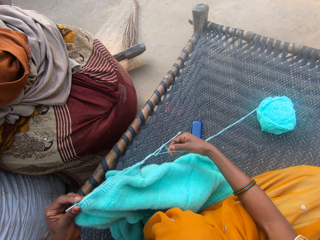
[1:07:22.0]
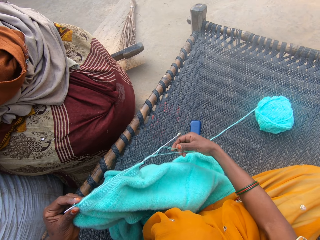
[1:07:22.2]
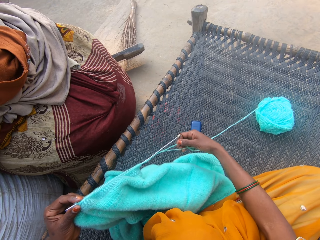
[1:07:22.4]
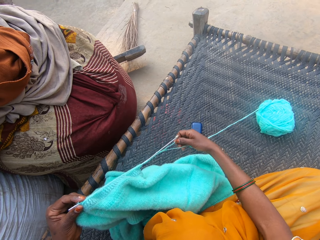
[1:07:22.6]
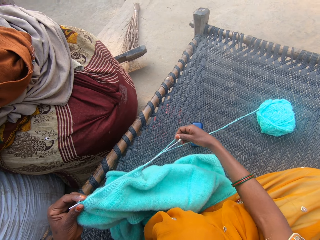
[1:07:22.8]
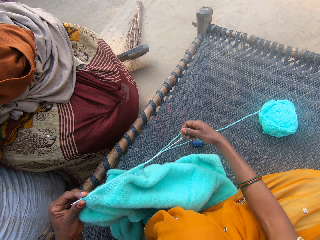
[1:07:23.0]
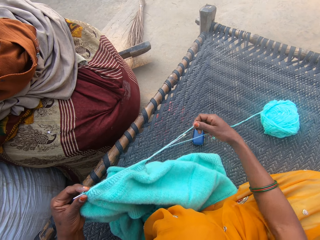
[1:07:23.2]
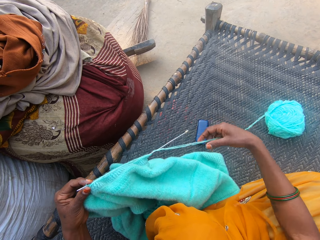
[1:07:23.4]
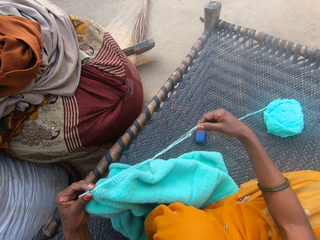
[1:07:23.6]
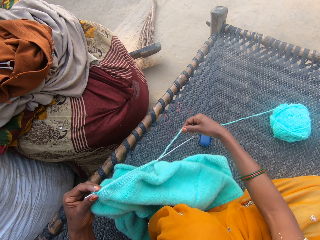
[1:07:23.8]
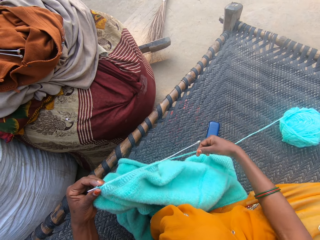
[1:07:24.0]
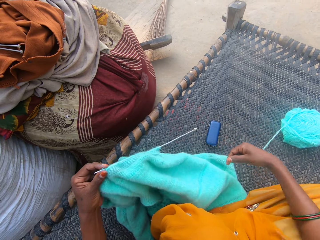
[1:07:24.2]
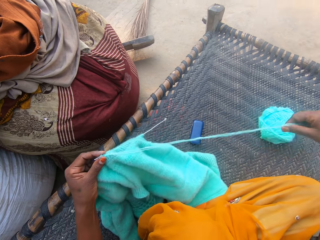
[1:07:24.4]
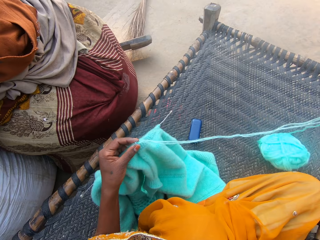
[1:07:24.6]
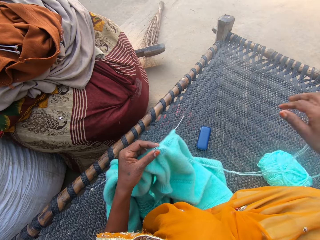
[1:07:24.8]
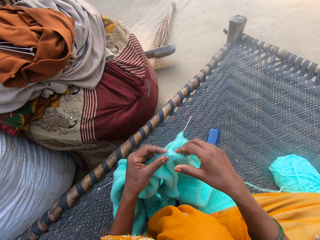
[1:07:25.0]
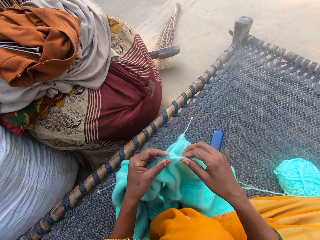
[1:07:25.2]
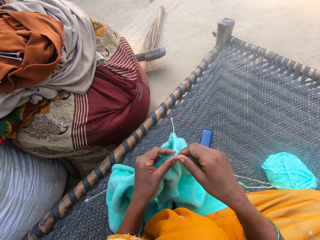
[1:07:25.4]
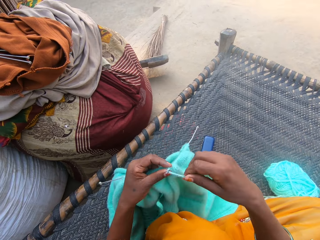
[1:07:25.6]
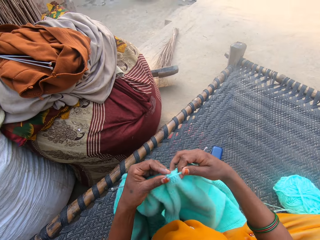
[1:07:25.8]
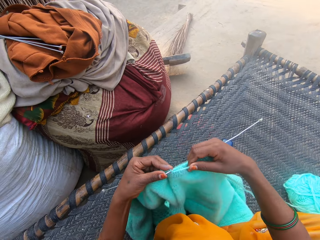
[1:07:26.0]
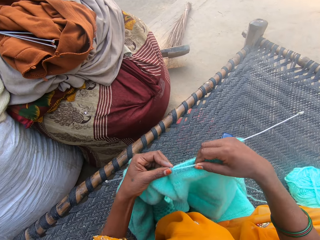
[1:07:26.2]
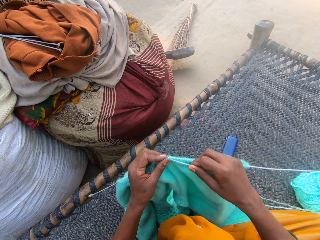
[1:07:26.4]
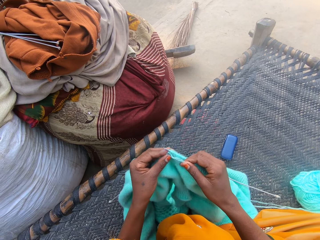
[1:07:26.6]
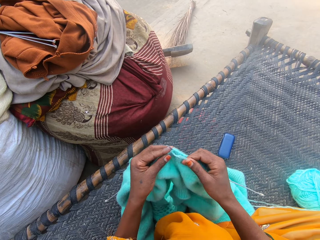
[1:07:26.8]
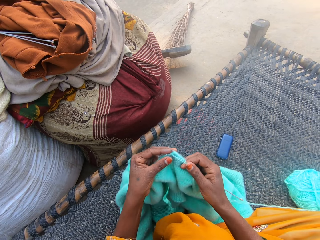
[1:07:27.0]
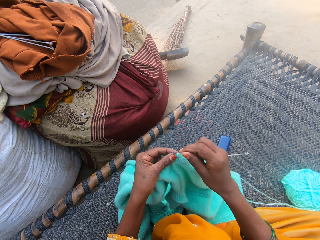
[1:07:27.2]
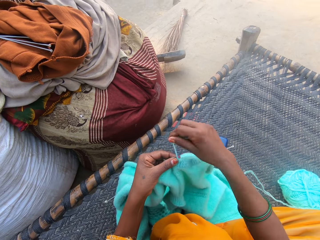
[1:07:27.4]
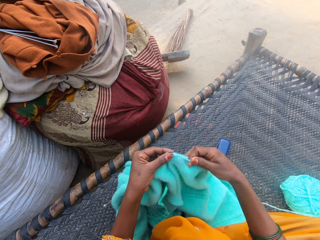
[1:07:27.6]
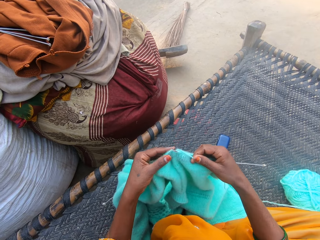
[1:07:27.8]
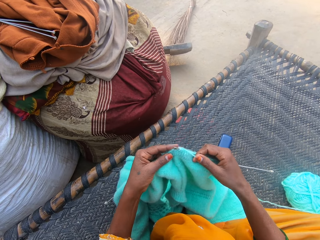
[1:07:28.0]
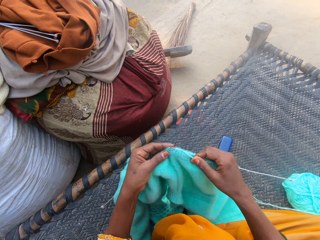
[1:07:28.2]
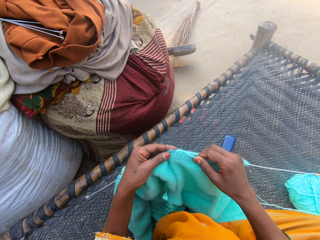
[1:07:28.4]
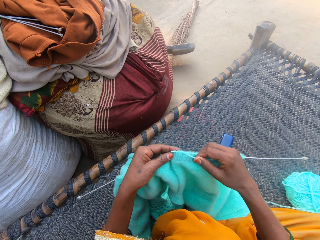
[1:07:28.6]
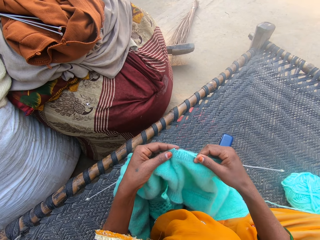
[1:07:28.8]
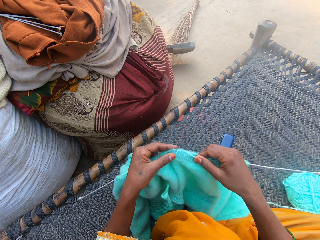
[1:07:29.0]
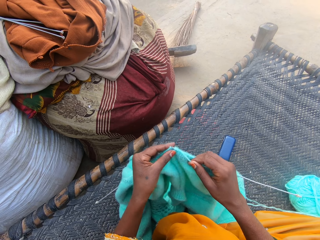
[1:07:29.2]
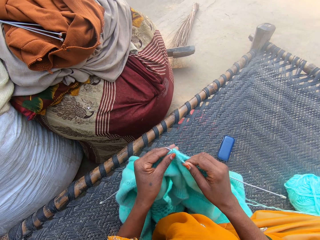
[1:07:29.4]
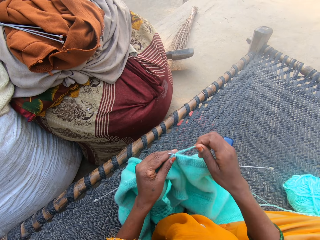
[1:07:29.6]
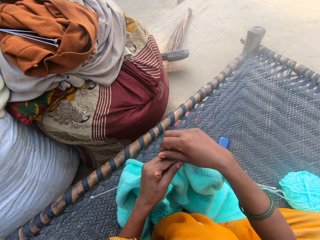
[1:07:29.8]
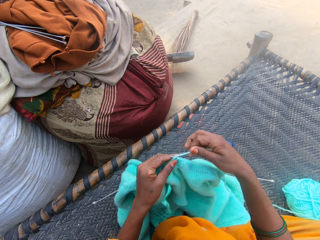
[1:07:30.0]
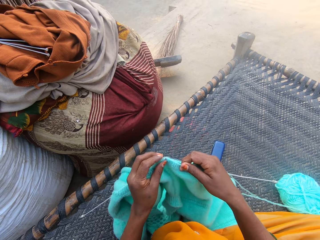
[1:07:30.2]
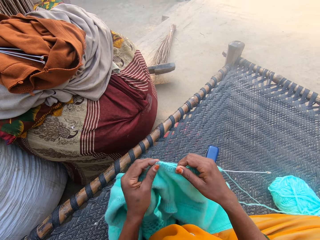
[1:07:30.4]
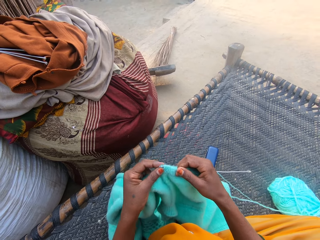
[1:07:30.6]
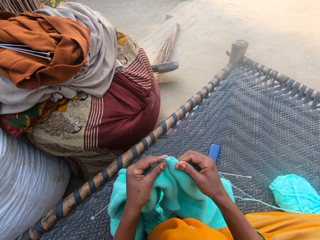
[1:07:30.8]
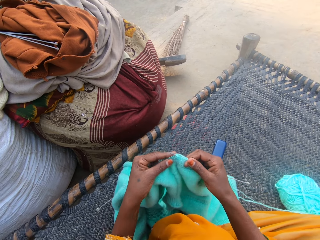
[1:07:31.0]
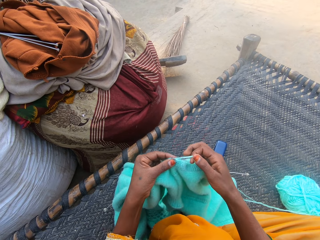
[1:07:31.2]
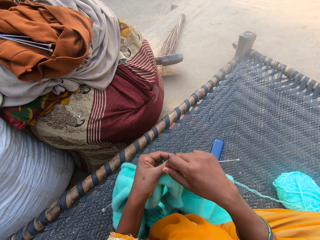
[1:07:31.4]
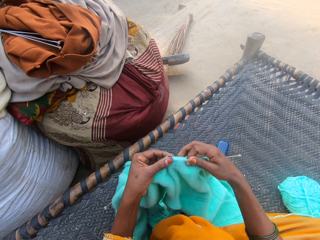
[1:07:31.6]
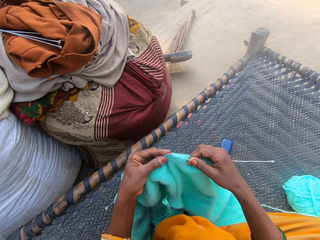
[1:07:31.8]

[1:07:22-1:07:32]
The camera wearer pulls more yarn from the ball of yarn. They knit the sweater with the pair of needles and the yarn.

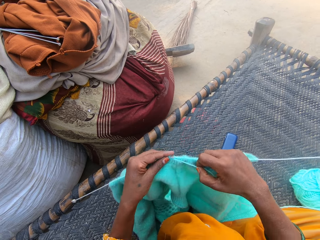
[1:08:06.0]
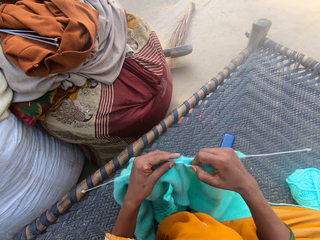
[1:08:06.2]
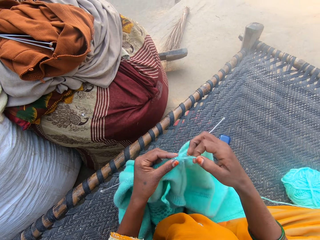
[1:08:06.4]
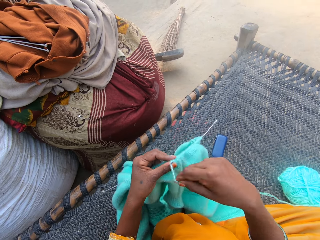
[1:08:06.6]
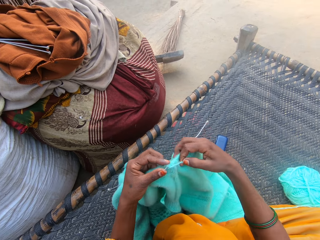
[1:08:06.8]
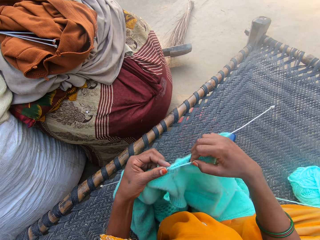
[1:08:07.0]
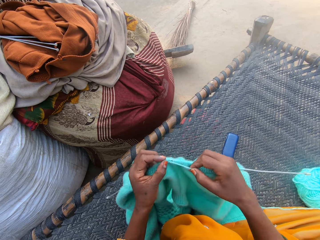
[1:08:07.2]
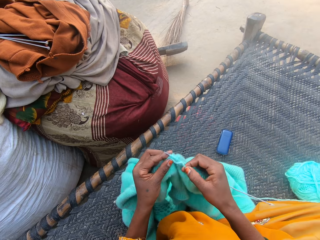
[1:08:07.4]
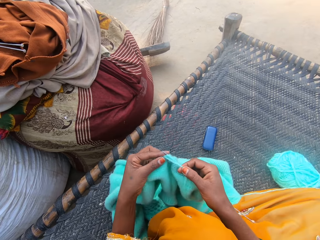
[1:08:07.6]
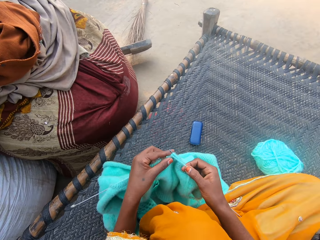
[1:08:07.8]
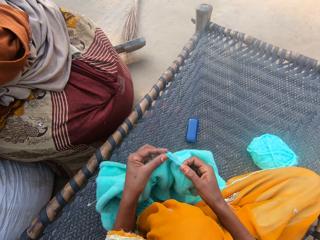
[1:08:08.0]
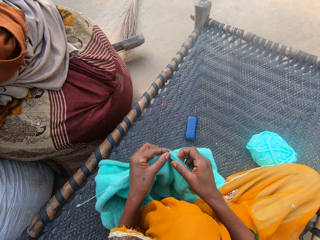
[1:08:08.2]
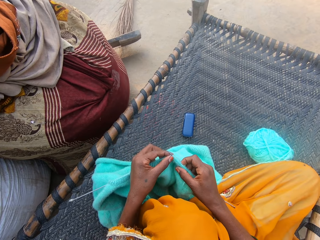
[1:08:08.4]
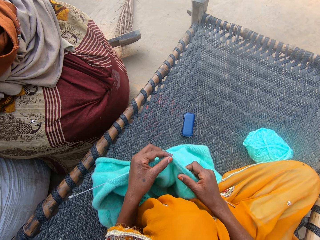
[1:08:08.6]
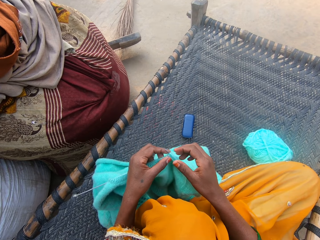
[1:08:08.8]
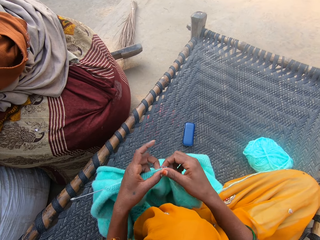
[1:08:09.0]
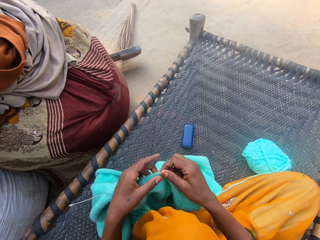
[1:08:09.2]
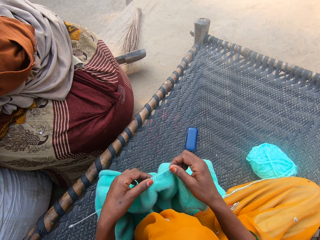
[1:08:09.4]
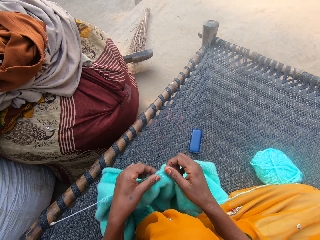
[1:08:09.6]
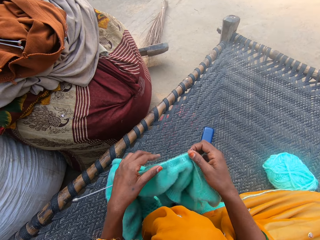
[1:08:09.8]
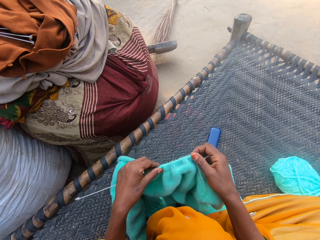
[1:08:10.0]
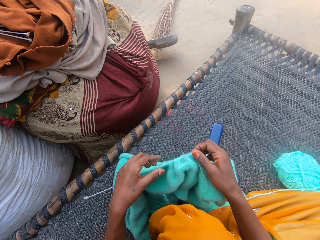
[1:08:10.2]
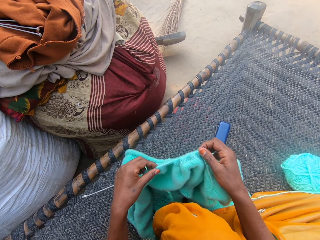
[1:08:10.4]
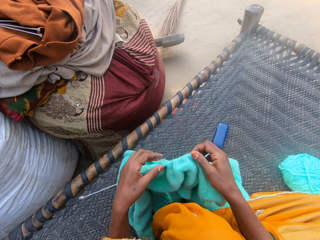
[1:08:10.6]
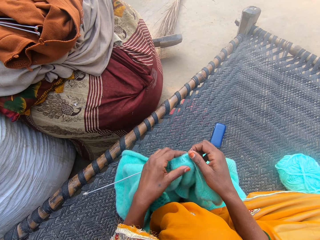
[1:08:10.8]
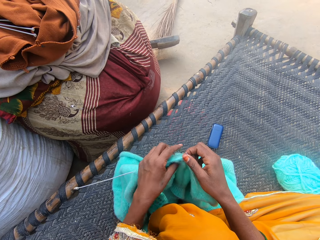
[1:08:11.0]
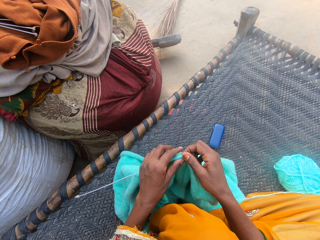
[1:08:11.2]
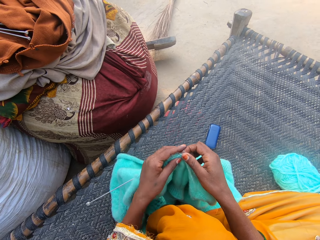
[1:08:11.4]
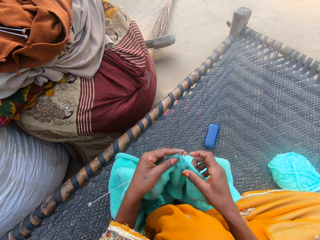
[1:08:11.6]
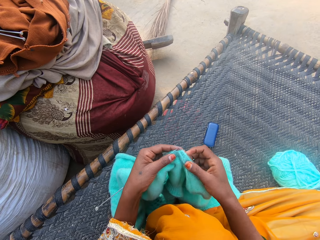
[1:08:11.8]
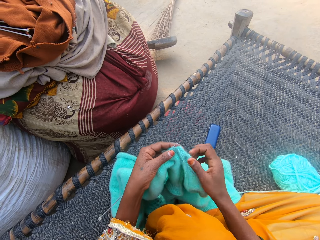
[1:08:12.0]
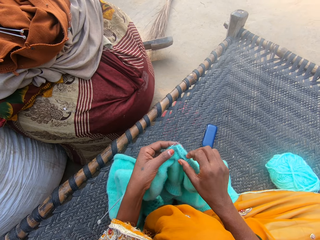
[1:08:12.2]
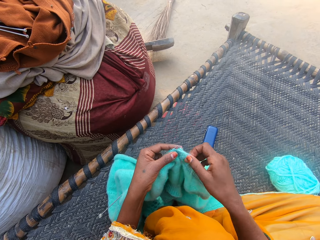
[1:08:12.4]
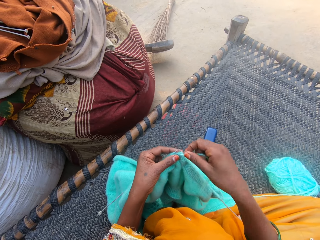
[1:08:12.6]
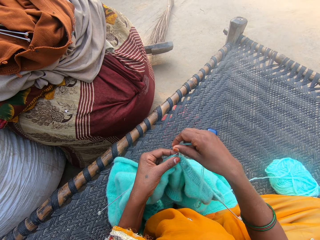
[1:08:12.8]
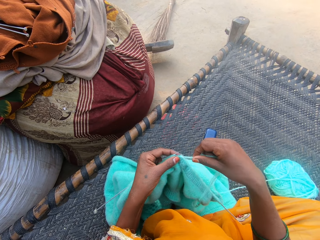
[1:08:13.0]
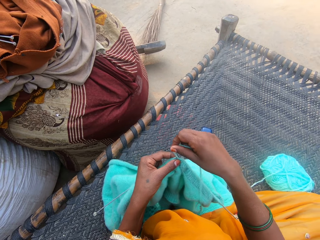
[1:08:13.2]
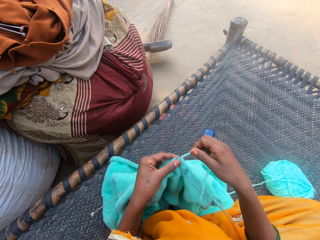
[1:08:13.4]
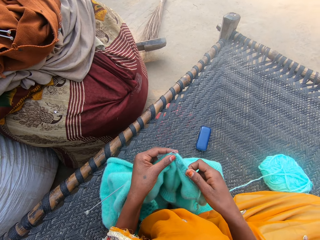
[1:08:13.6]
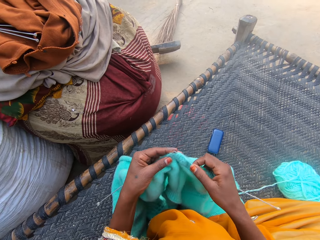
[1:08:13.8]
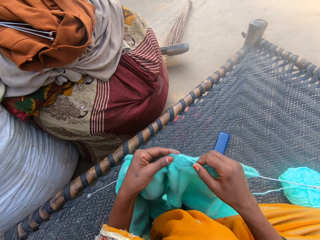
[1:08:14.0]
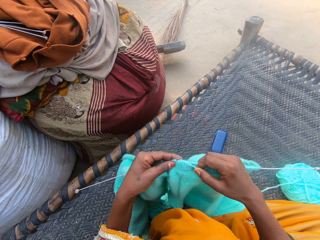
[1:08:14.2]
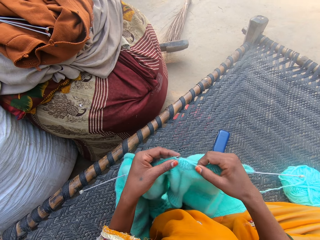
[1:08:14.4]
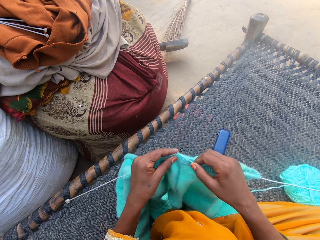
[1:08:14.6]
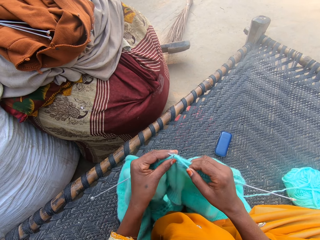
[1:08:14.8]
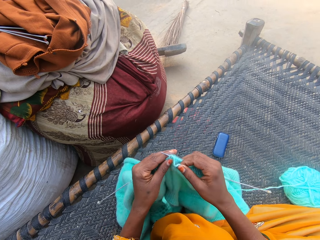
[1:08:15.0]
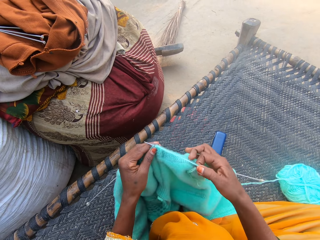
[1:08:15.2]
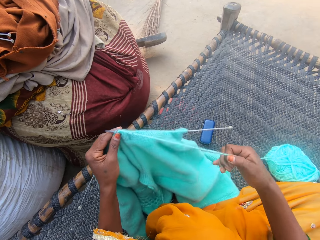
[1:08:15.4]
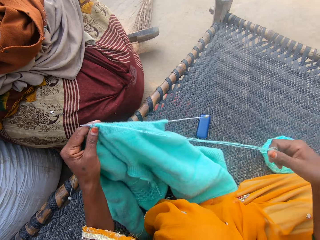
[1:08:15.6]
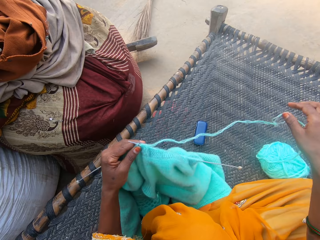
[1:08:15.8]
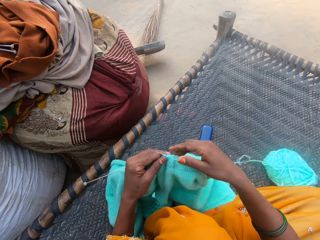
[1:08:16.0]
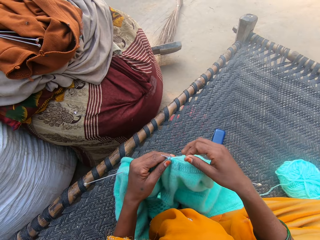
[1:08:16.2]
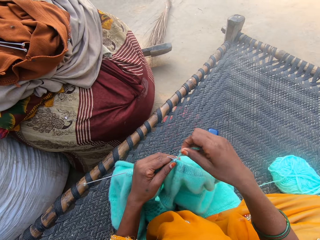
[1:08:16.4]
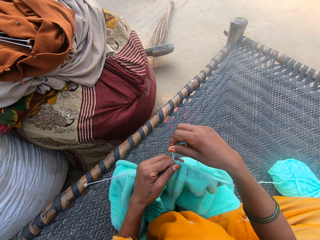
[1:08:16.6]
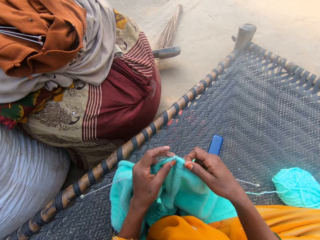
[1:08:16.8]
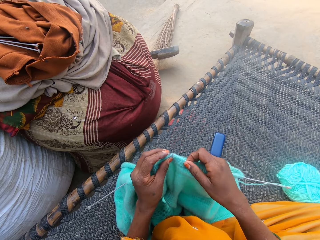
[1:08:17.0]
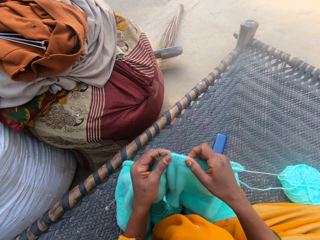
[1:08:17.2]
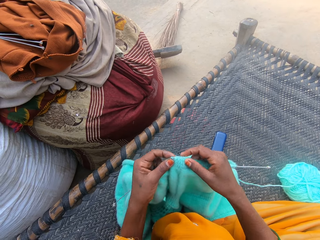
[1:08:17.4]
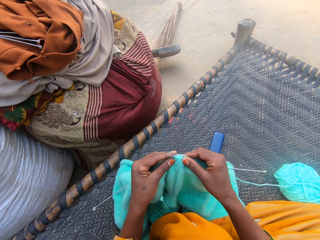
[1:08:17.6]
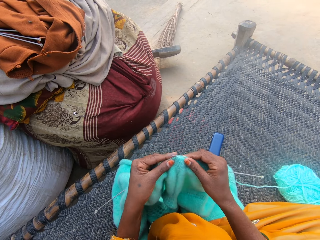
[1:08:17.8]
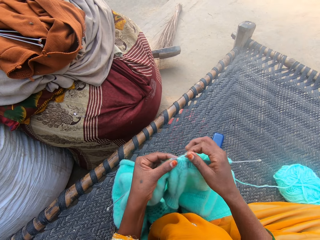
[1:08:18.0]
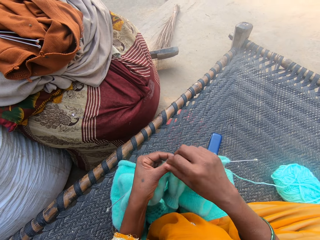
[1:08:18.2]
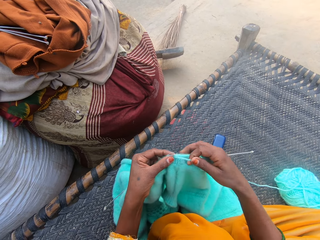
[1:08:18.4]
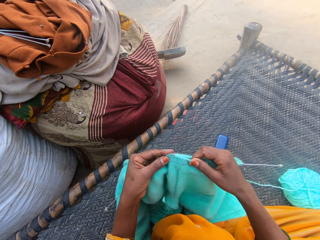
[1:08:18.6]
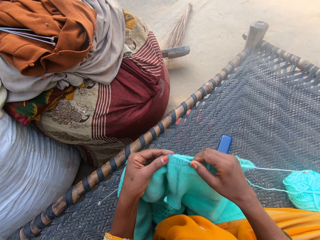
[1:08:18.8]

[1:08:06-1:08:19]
The camera wearer adjusts the sweater on the needles. They knit the sweater with the pair of needles and the yarn. They free up the yarn from the needle. They pull the thread. They knit the sweater with the pair of needles and the yarn.
